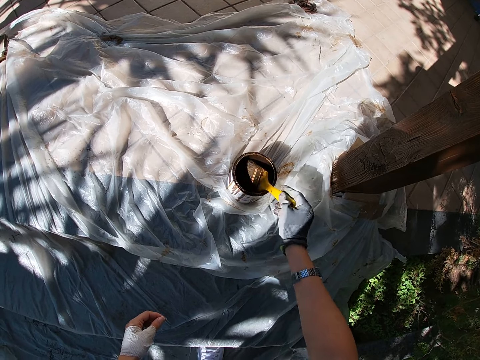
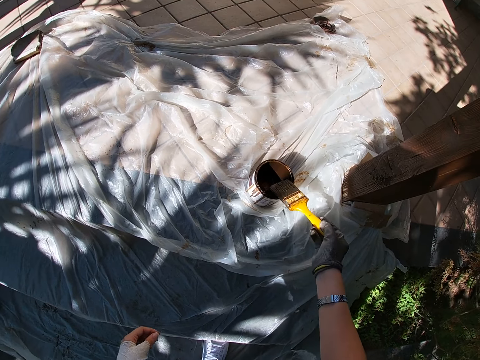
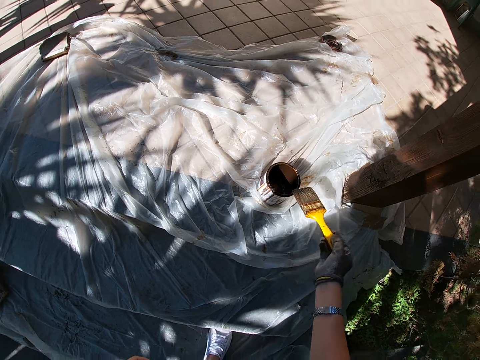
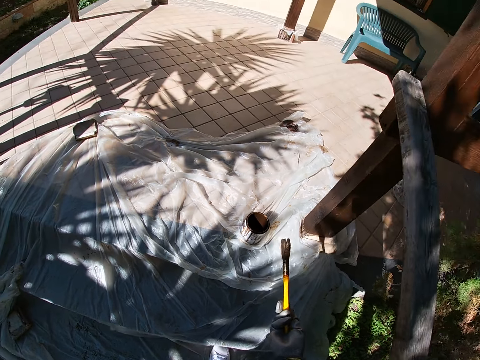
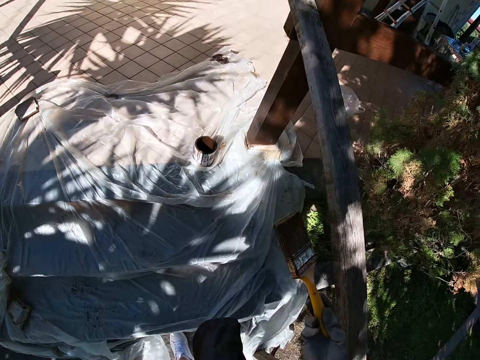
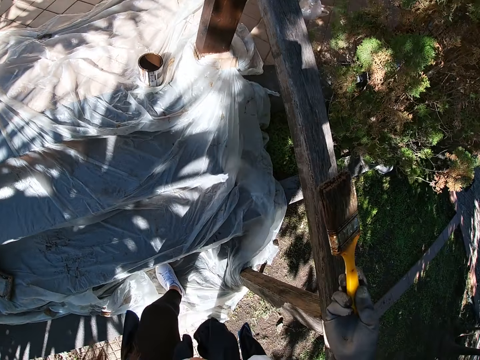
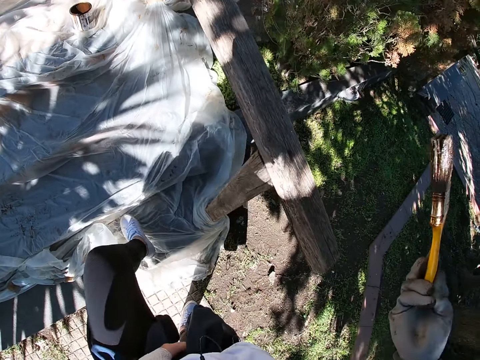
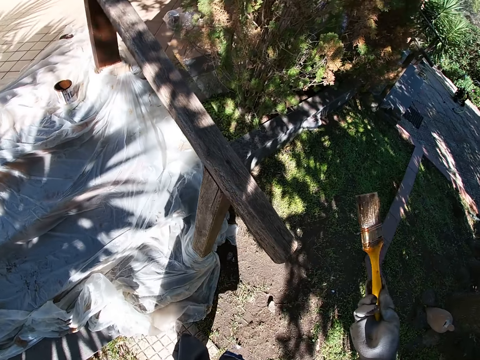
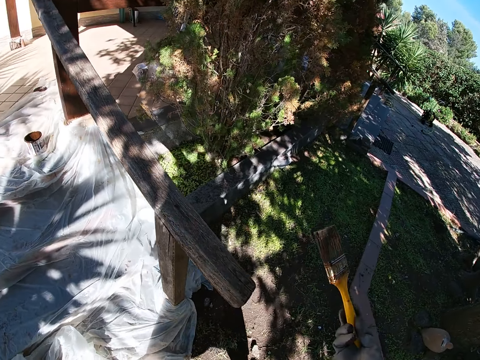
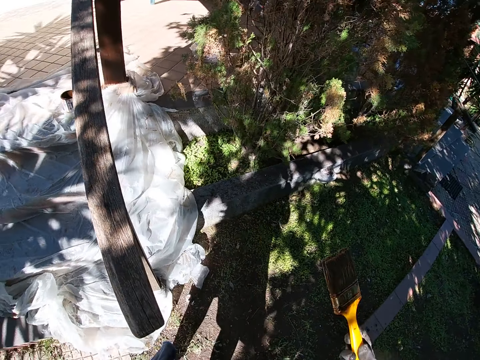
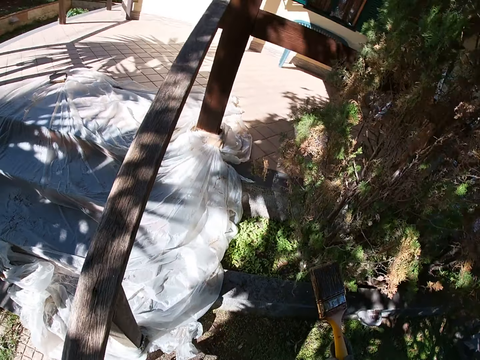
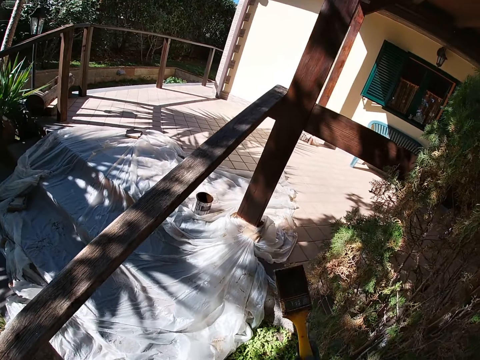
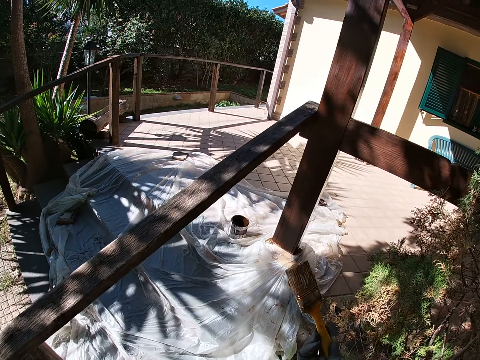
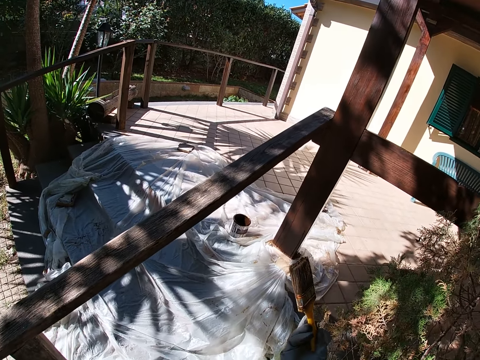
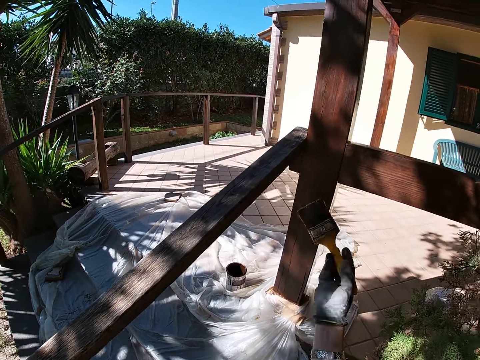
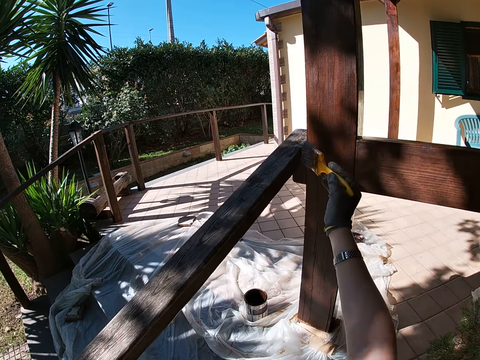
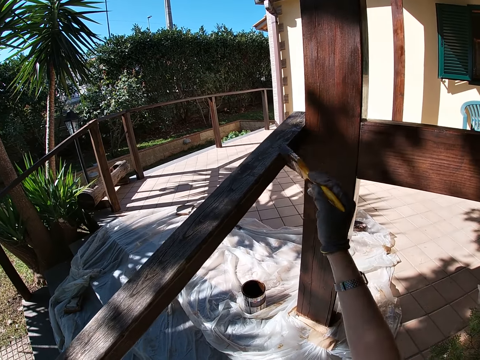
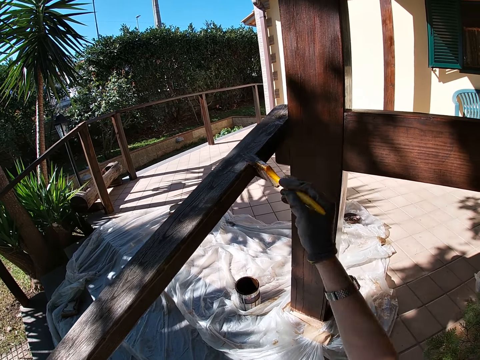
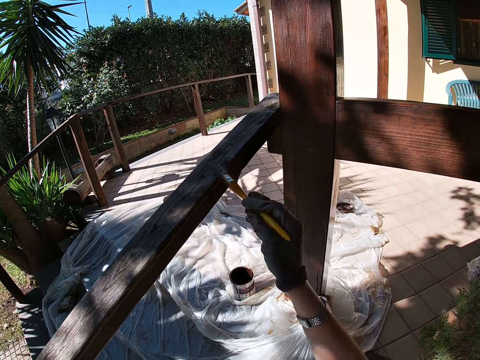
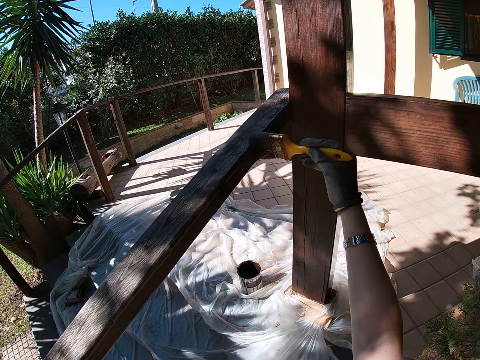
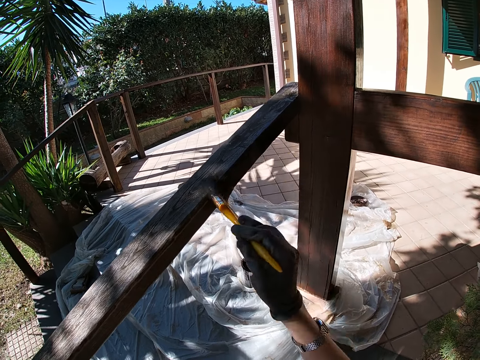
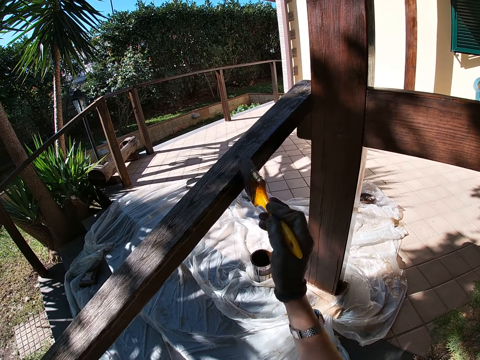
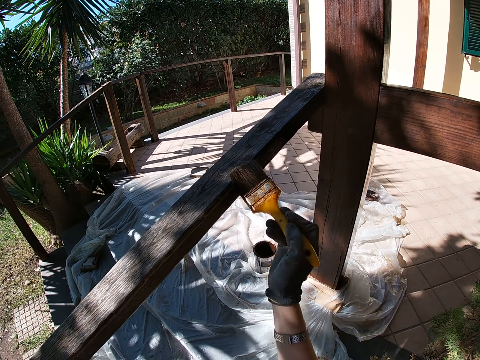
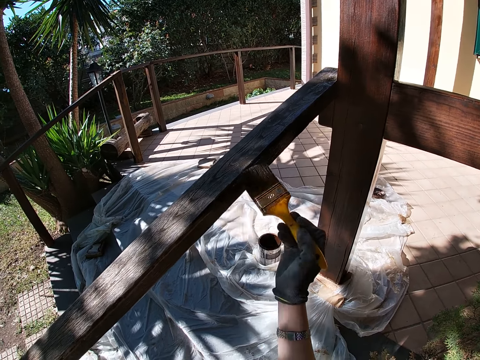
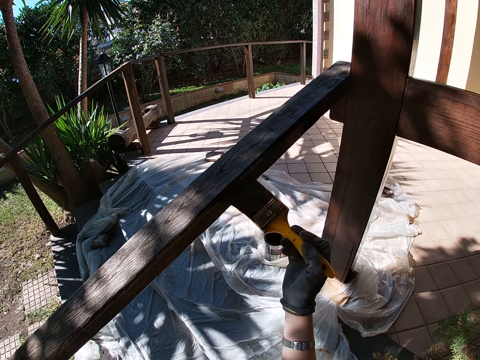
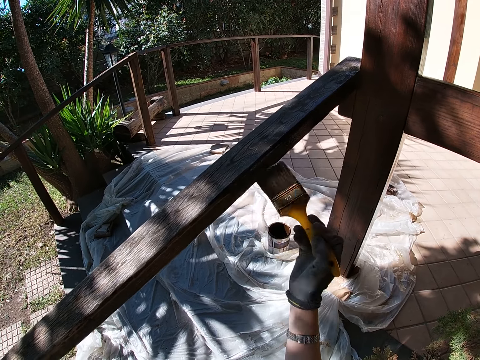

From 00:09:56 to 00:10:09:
The camera wearer brushes a brush on a paint can. They walk backwards down the stairs. They walk forward. They paint the wooden handrail with the paintbrush. They paint the handrail.

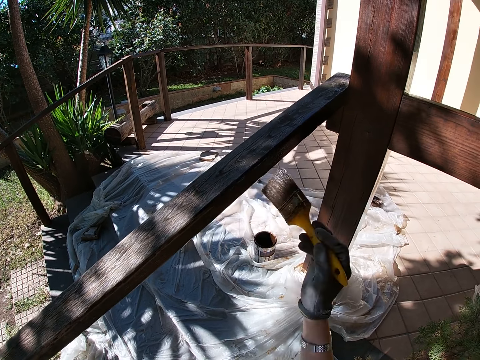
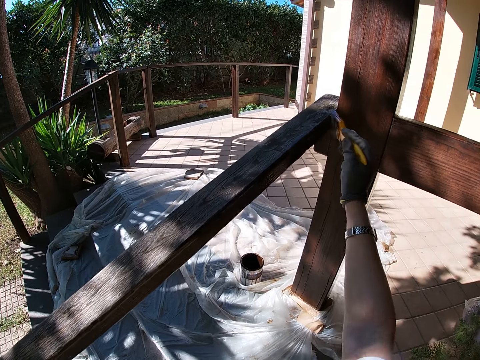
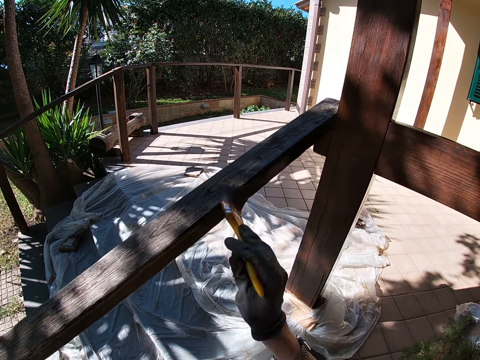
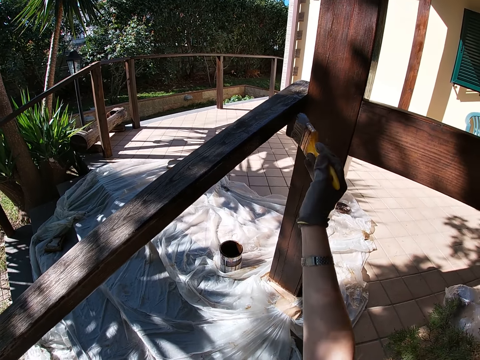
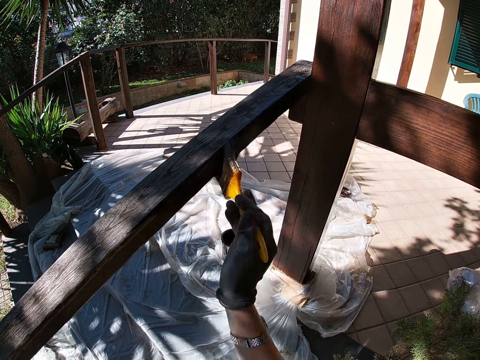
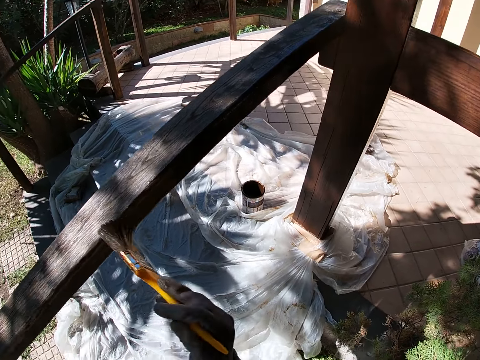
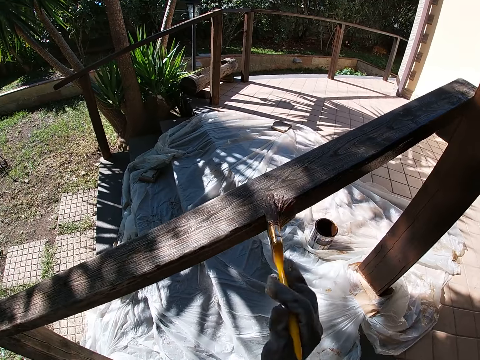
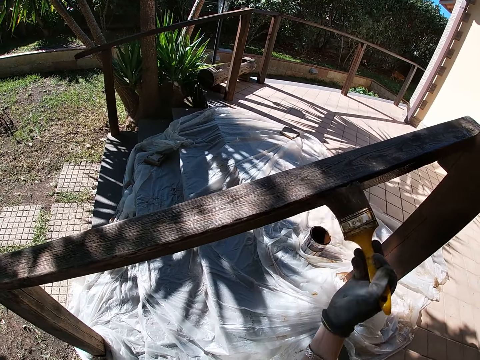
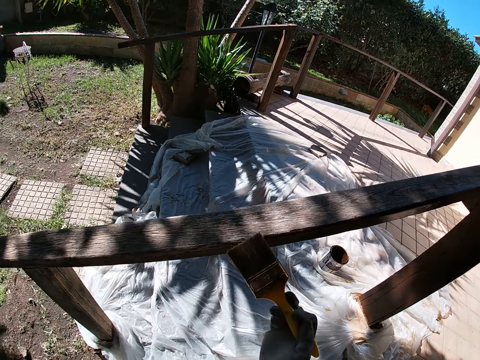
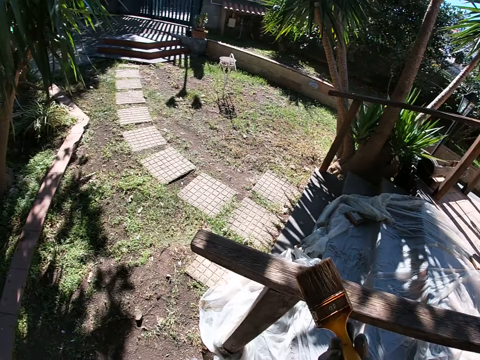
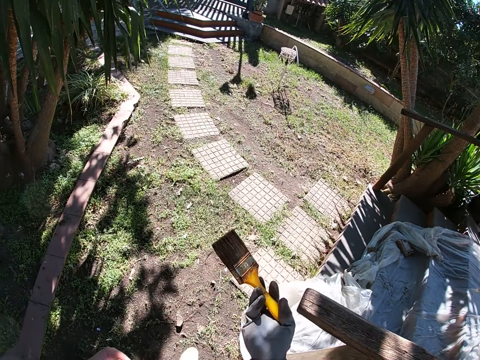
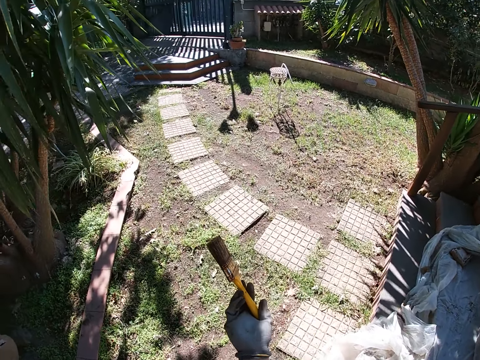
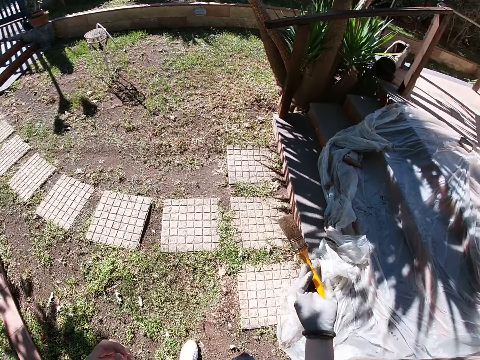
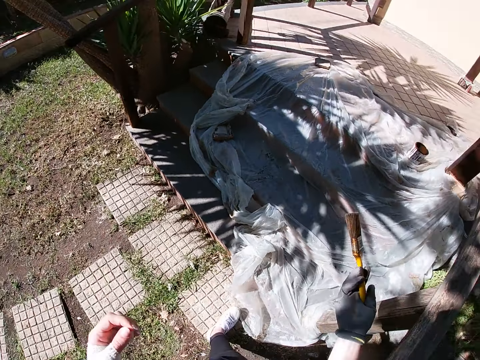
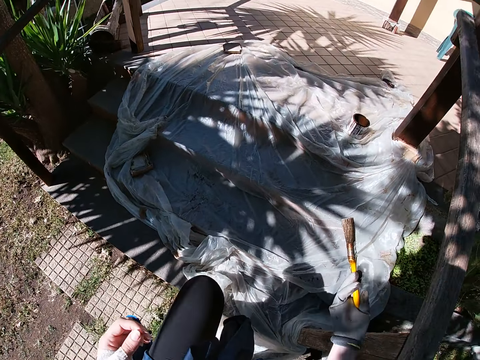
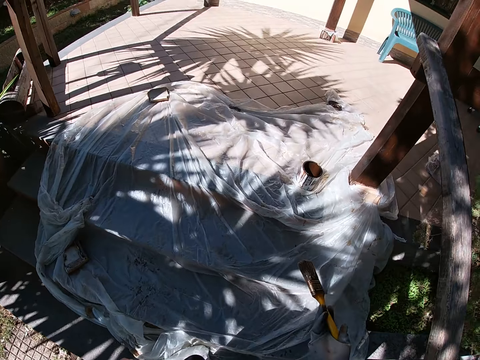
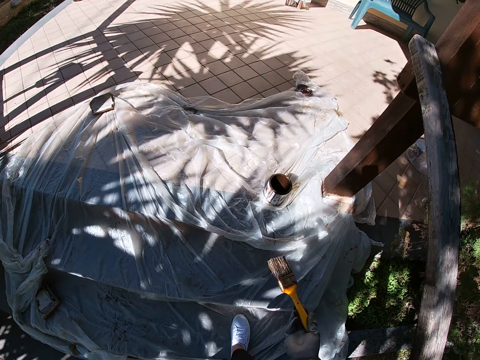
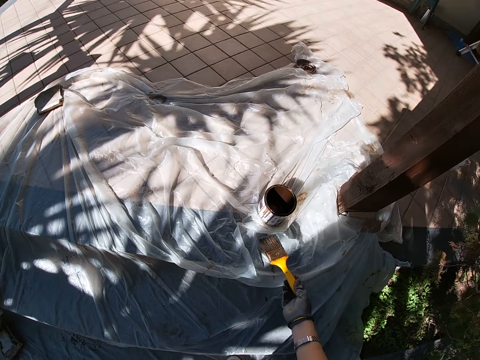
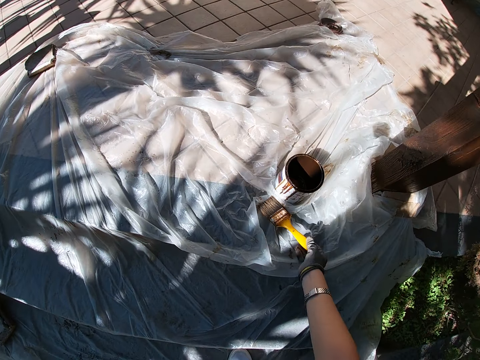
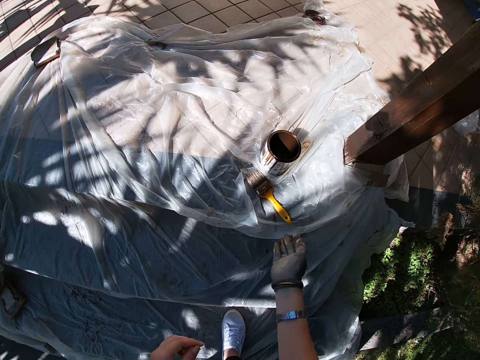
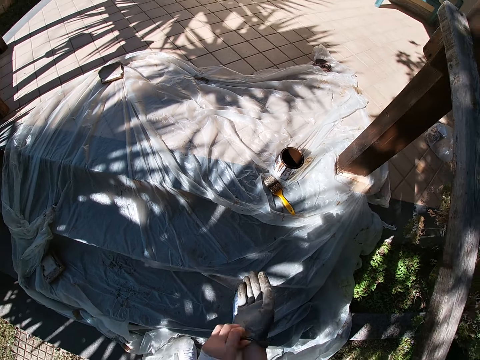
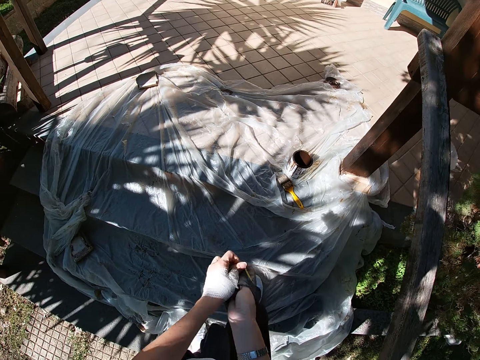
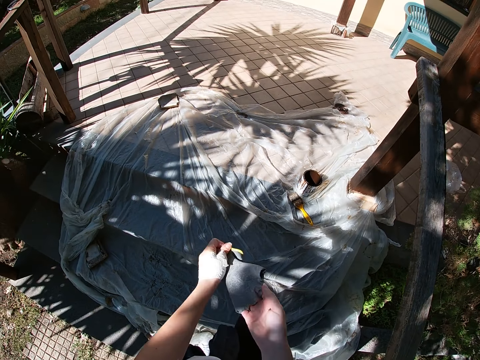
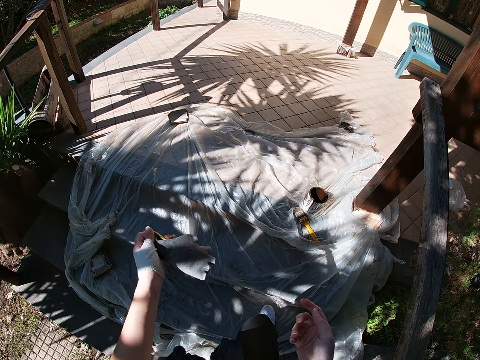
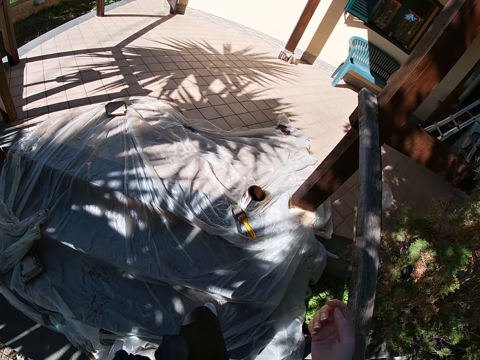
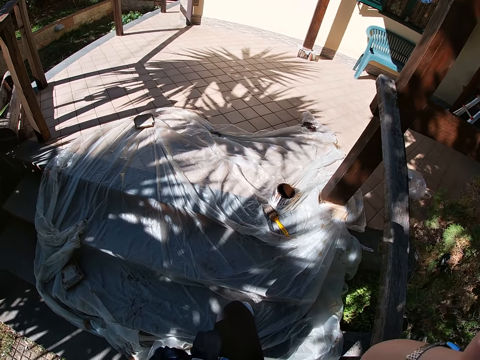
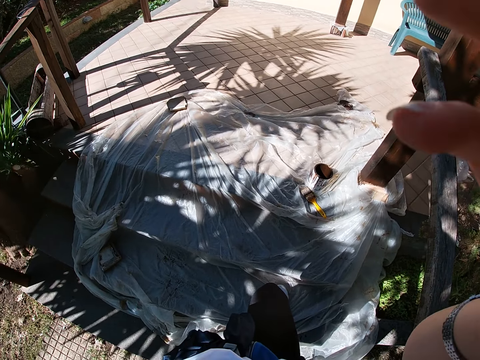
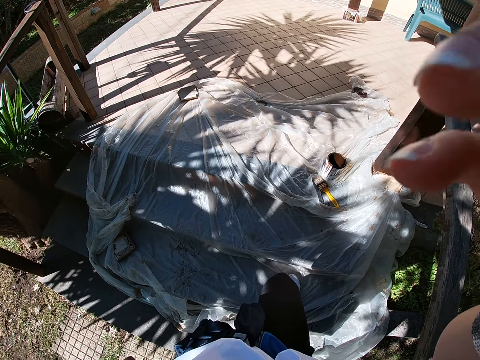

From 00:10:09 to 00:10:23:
The camera wearer paints a handrail. He paints the handrail again. He walks around. He walks up a stair. He drops the paintbrush on the floor. He takes off his hand glove. He handles a camera.
